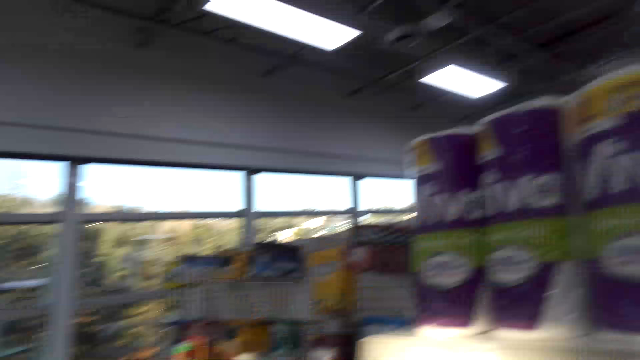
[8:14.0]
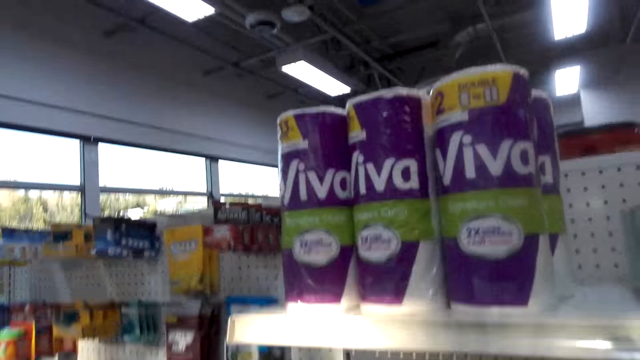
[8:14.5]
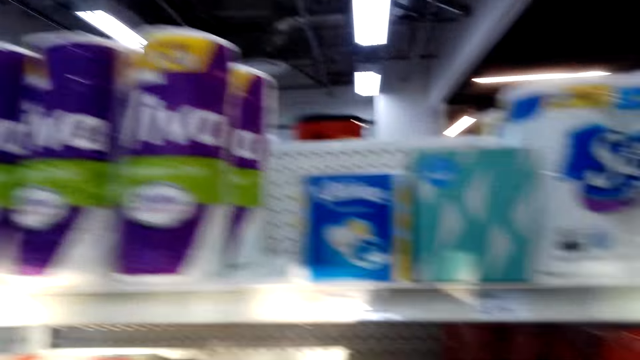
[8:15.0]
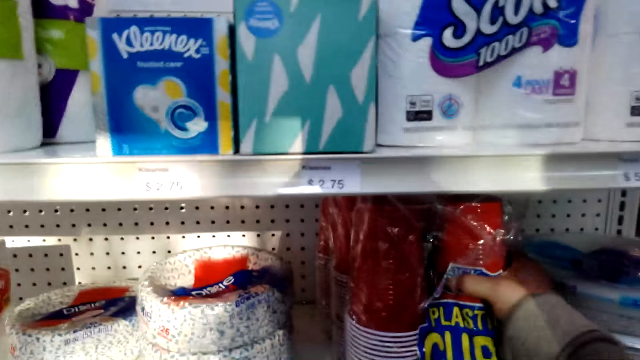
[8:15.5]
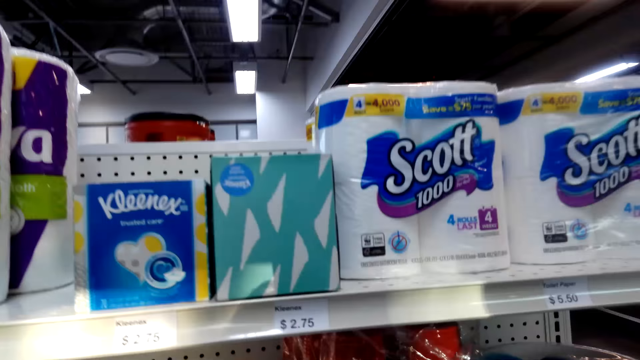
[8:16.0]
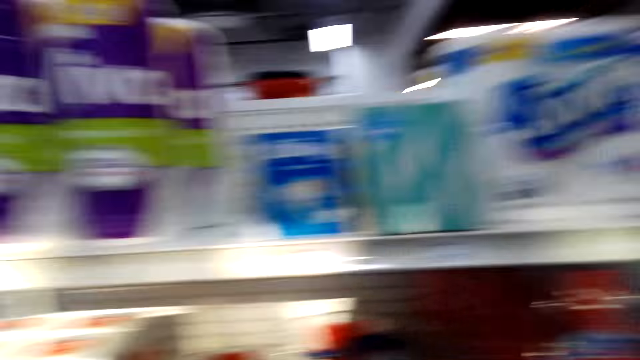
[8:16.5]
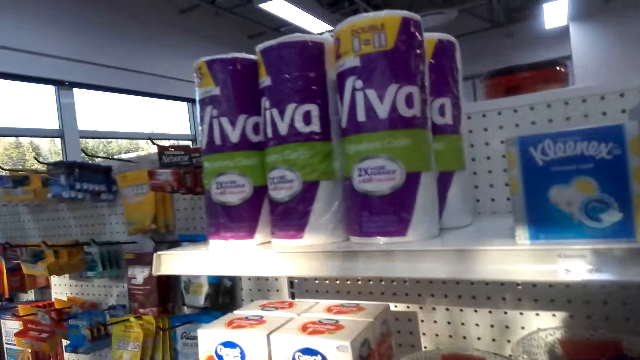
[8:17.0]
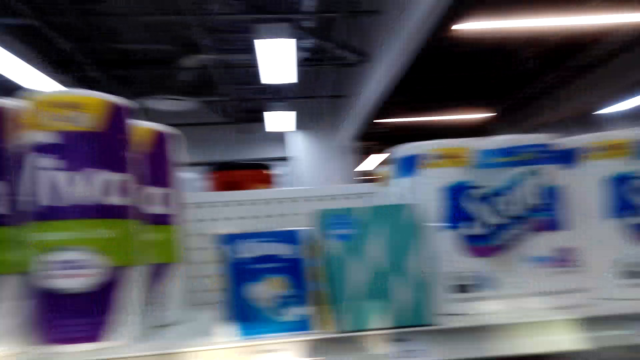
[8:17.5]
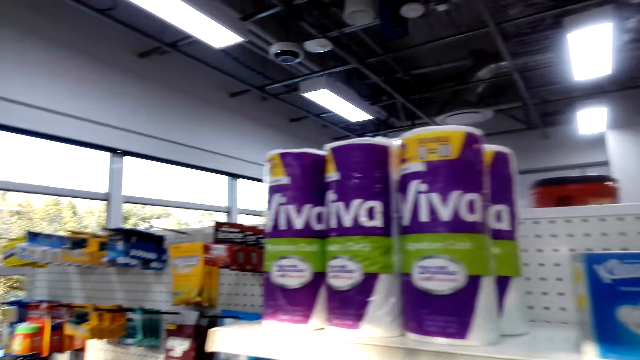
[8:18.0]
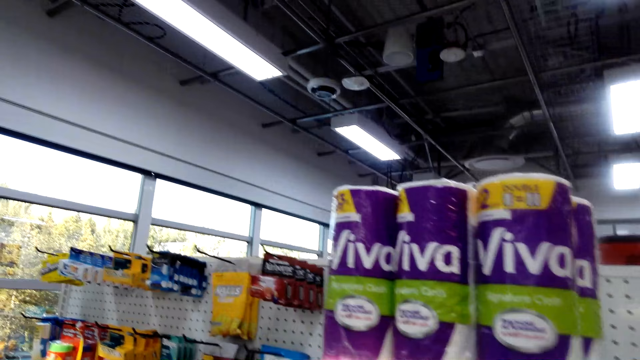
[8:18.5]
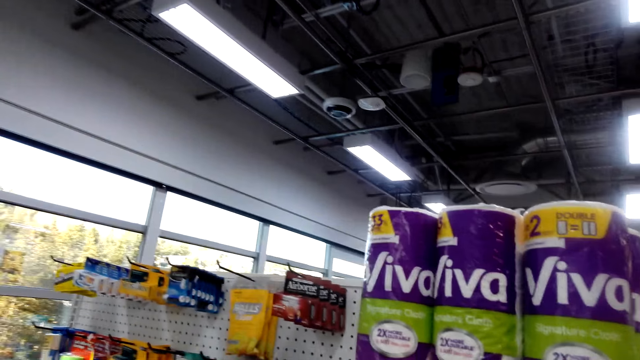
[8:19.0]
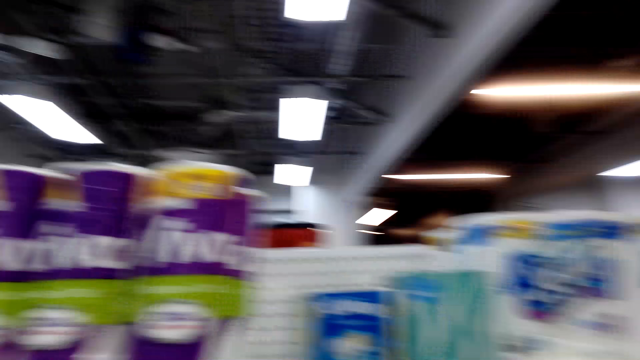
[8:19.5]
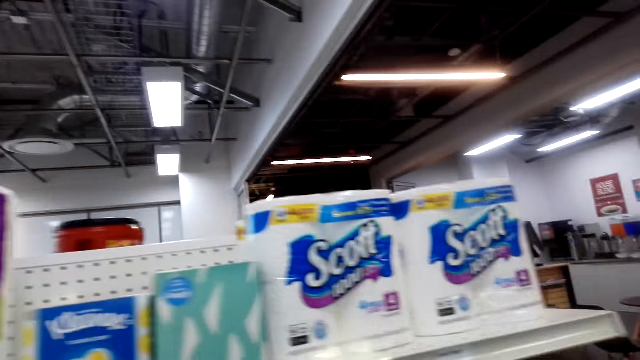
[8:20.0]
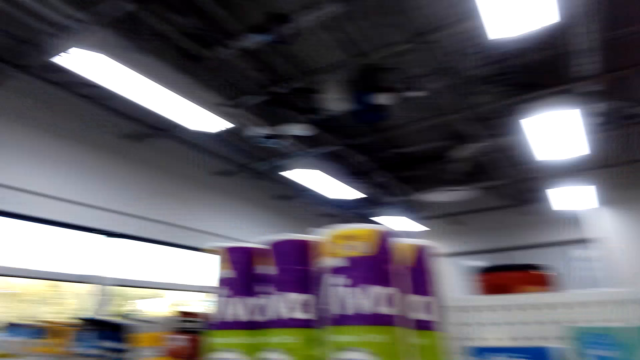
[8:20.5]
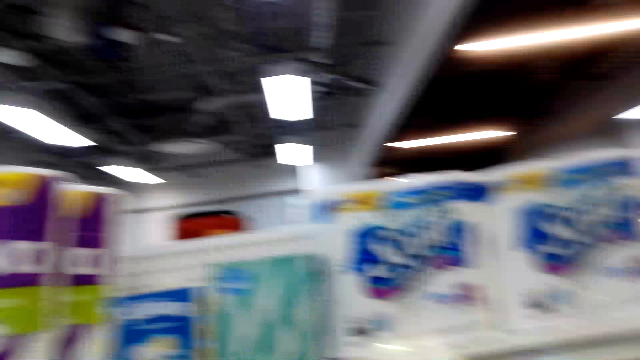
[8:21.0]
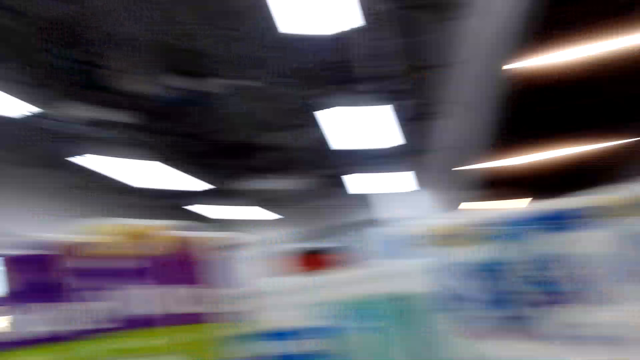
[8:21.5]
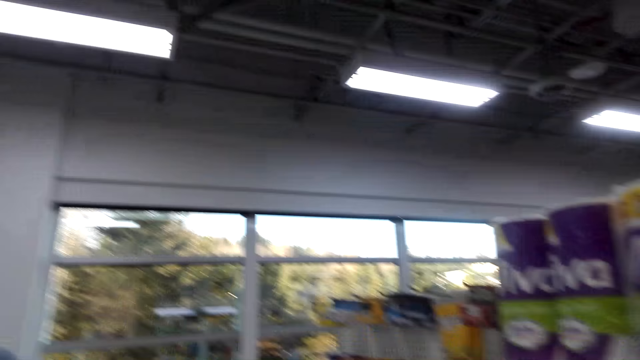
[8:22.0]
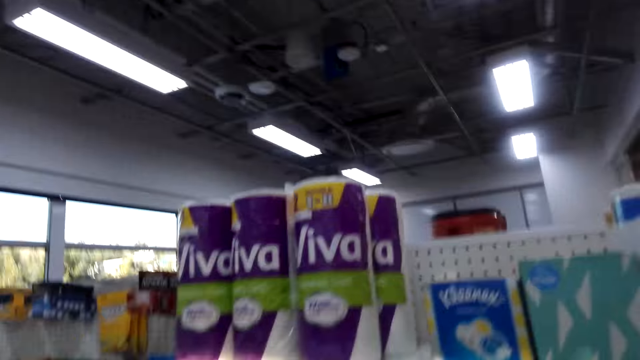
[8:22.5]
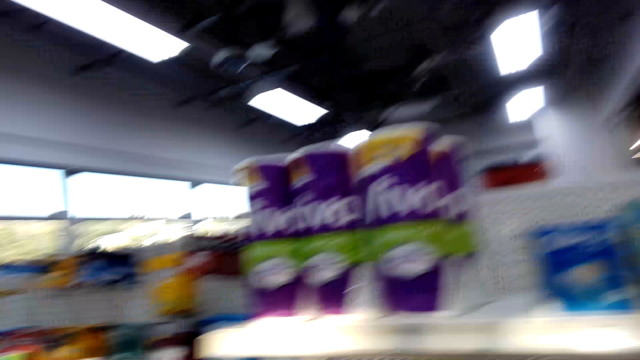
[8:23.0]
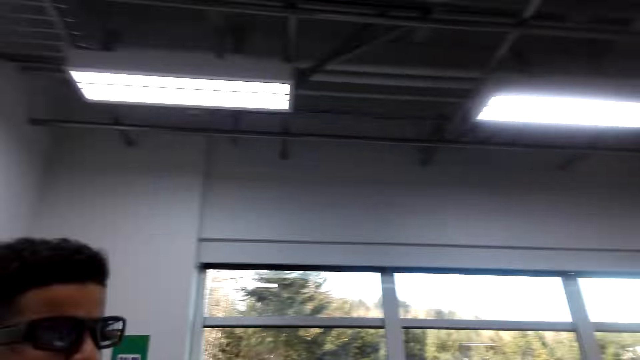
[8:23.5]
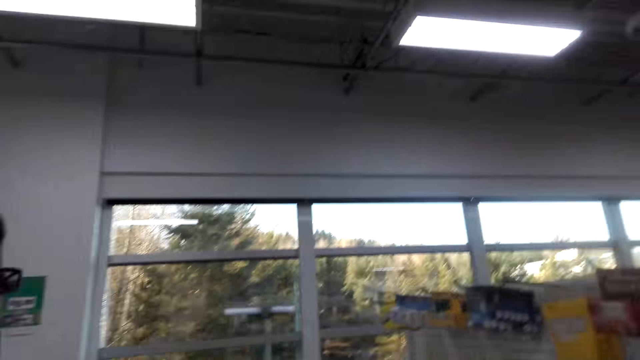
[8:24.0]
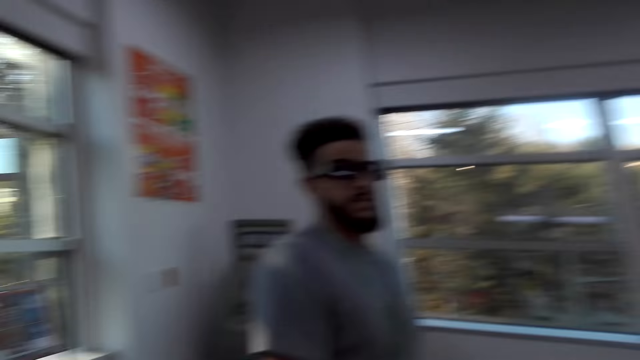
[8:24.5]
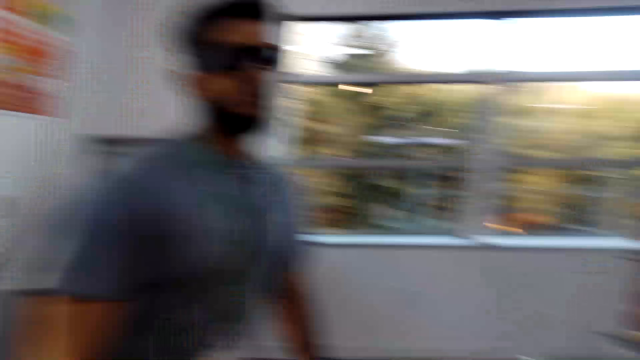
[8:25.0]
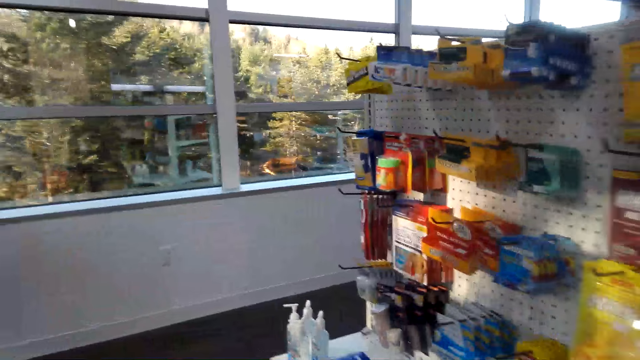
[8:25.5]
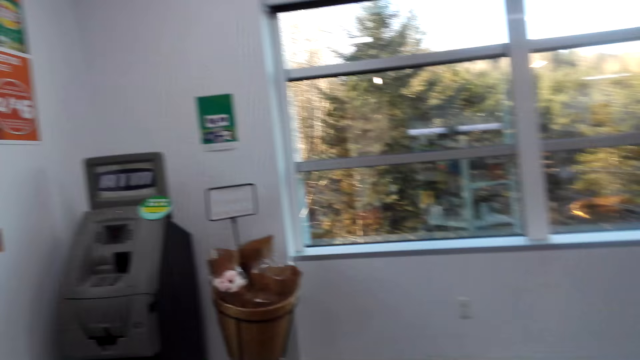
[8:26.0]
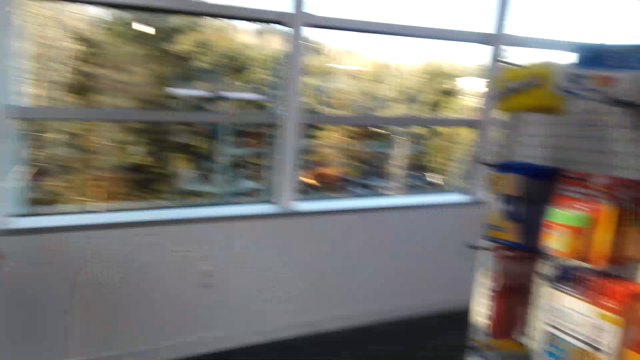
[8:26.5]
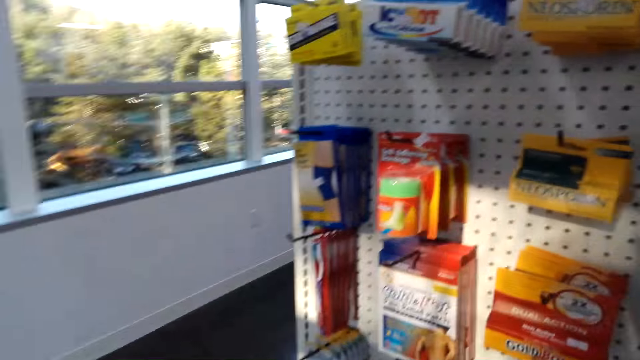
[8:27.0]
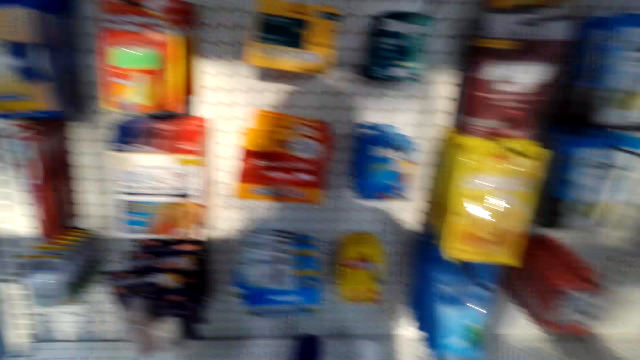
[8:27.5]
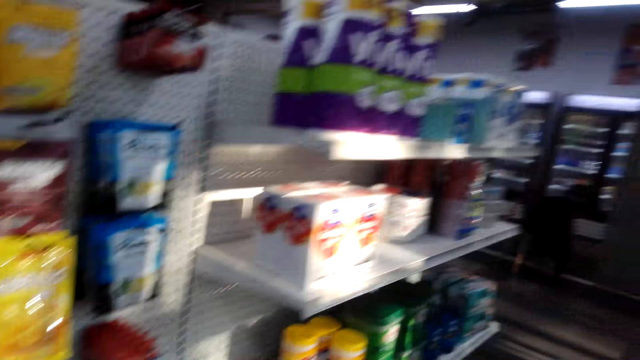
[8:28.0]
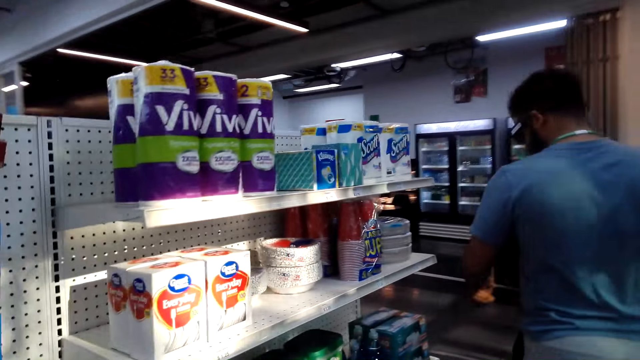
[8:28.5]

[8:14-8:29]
The camera wearer converses with a man. They touch an item on the shelf and pick up stuff from the shelves. They converse with the man and look around the shelf. They converse with the man and look around the shop. They look around the supermarket. They converse with the man and walk around the shop with the man.

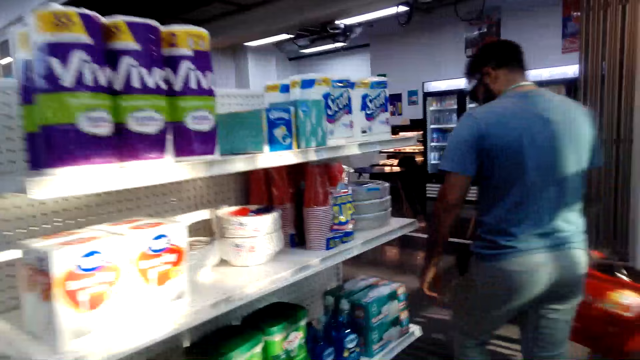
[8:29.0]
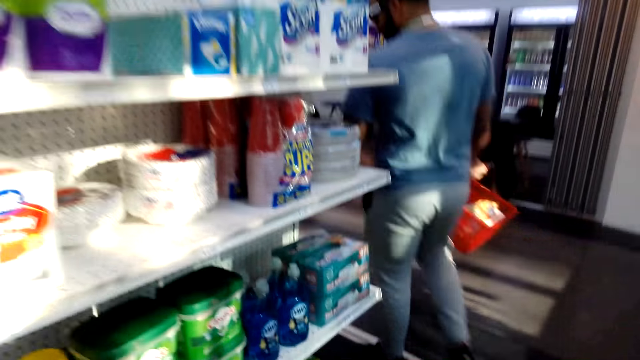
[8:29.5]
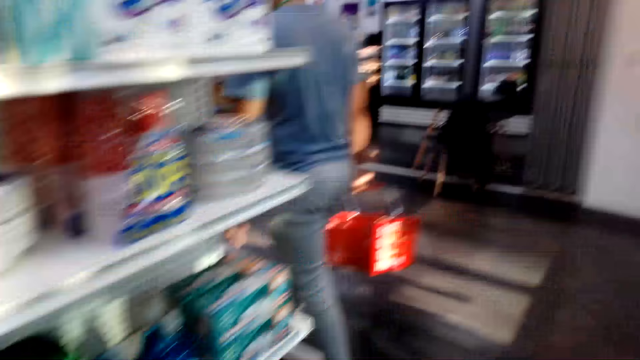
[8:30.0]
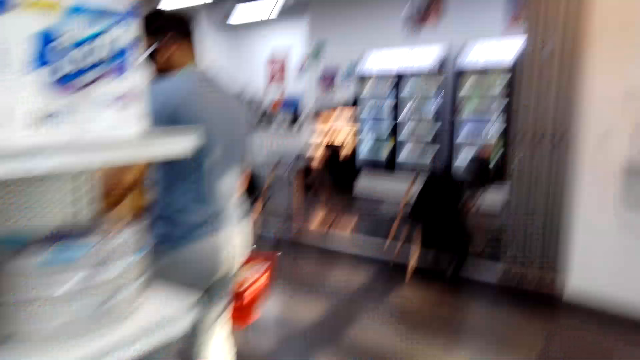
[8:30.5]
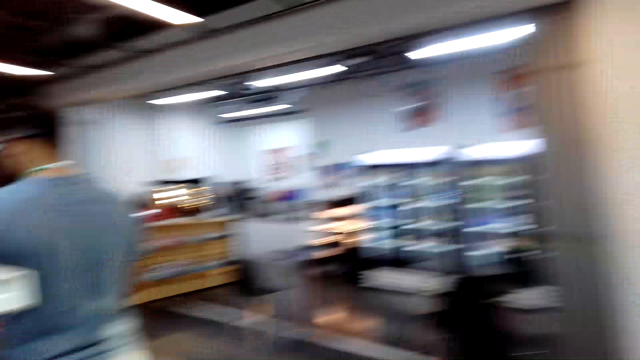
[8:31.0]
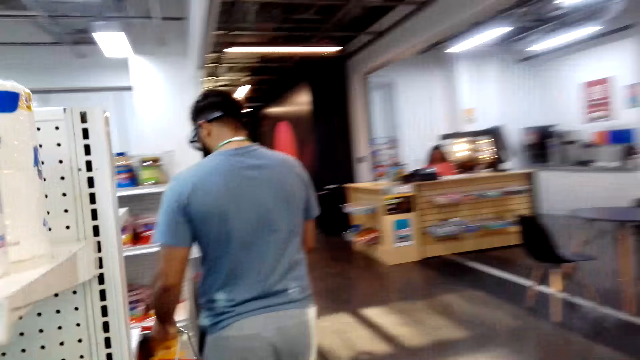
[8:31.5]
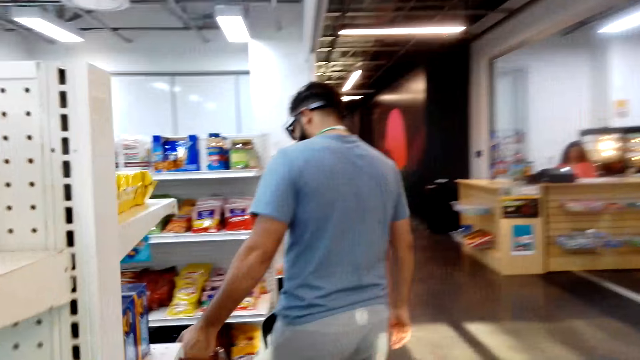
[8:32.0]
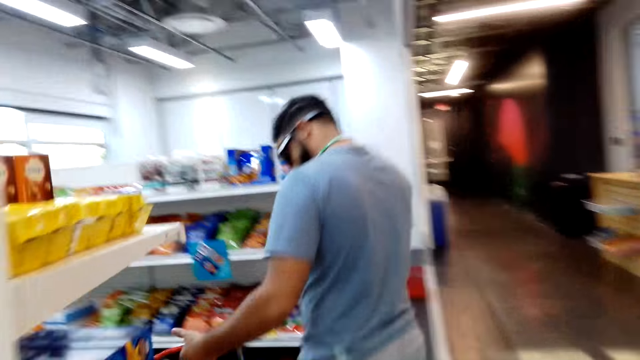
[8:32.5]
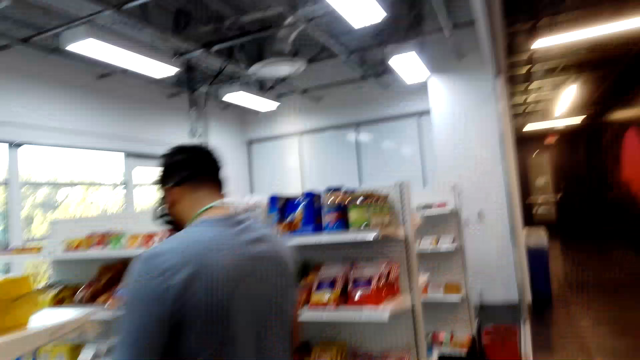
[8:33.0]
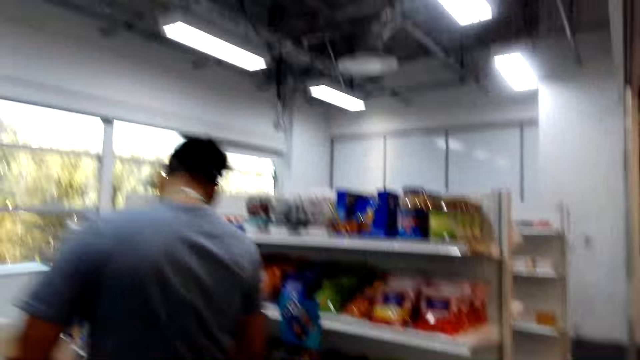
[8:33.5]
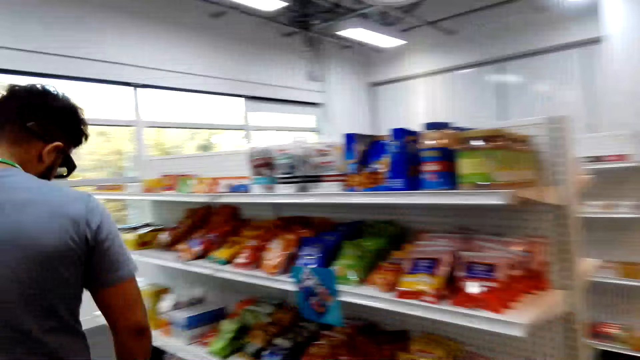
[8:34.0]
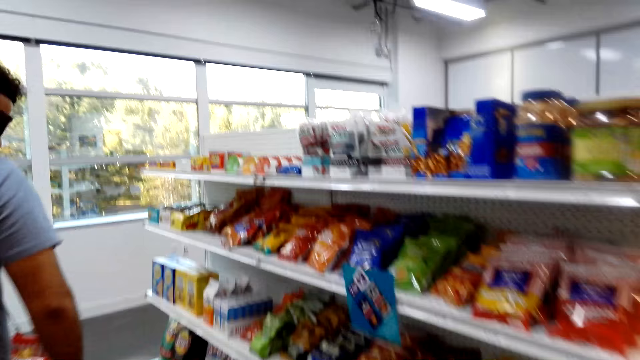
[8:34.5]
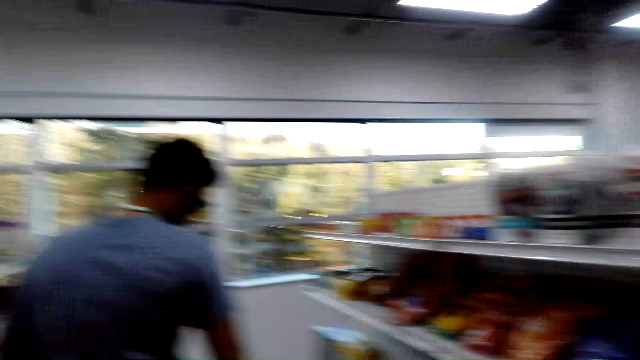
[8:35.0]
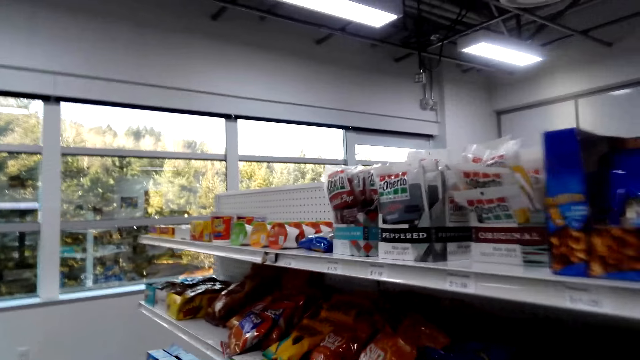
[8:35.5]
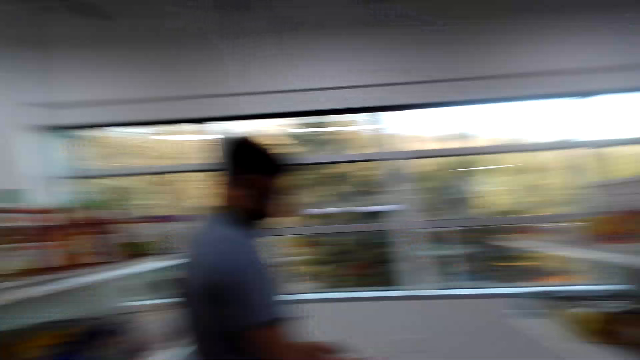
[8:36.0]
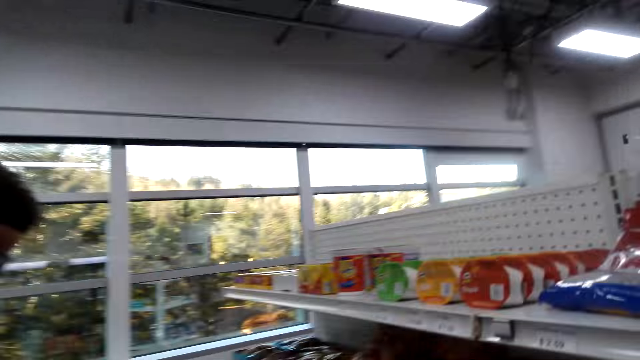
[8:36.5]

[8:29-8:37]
A man walks around the supermarket. The camera wearer converses with the man.
